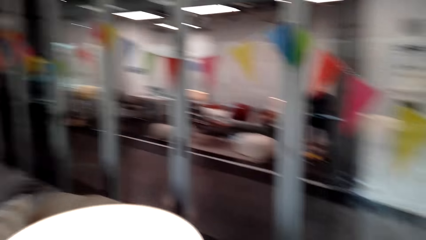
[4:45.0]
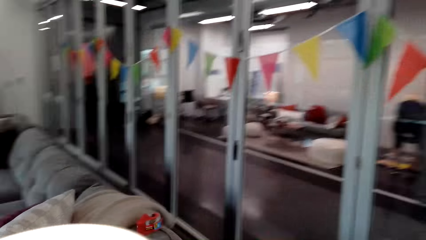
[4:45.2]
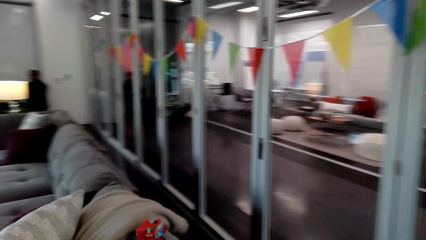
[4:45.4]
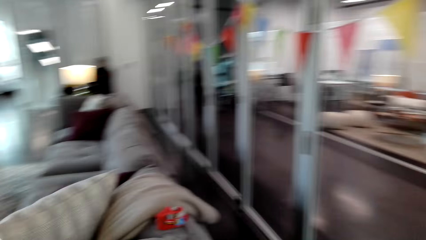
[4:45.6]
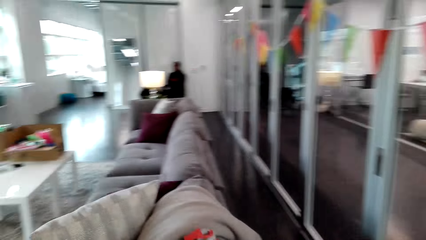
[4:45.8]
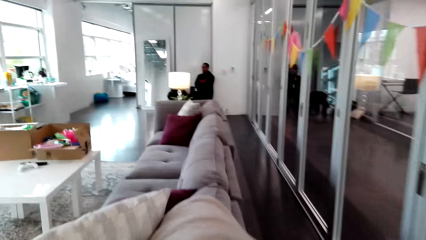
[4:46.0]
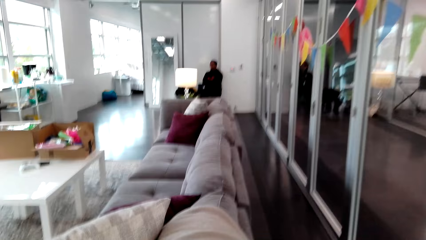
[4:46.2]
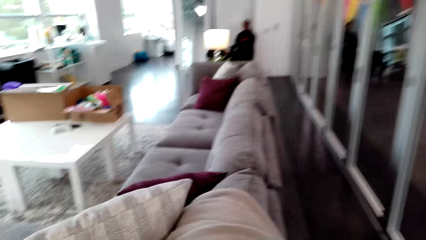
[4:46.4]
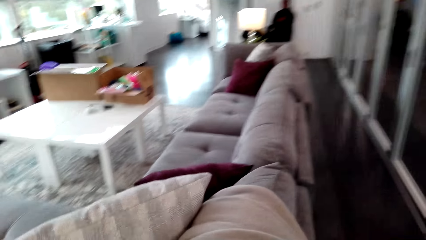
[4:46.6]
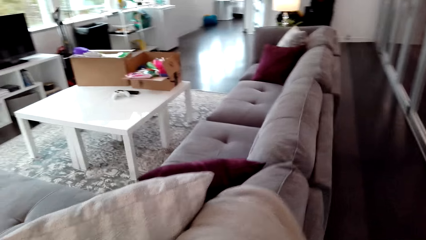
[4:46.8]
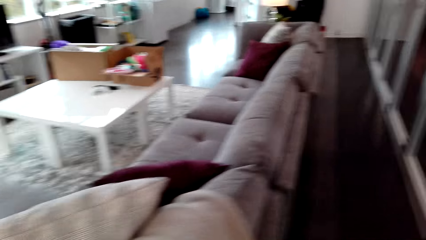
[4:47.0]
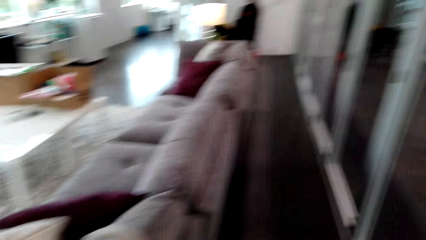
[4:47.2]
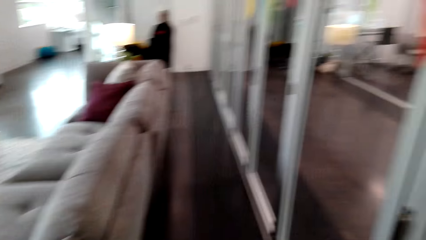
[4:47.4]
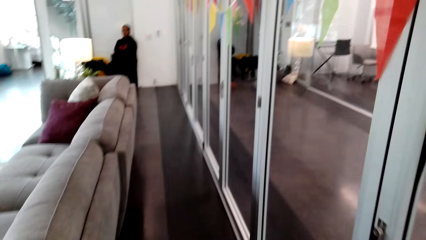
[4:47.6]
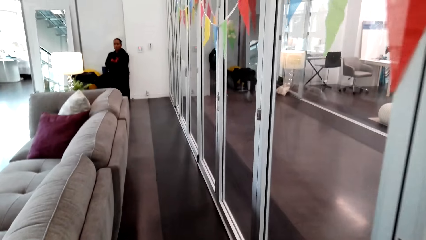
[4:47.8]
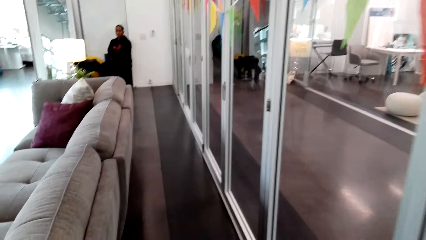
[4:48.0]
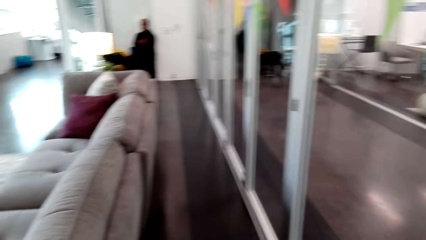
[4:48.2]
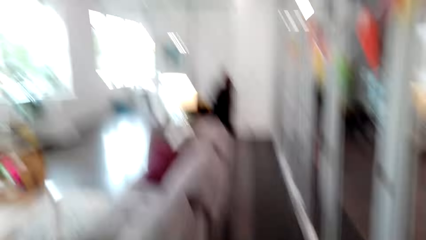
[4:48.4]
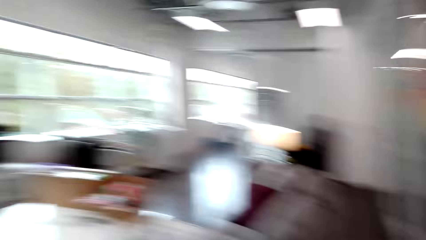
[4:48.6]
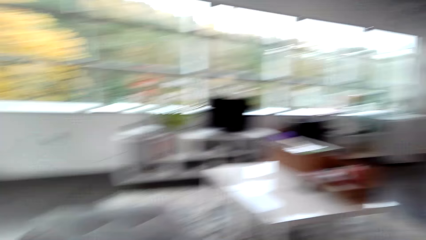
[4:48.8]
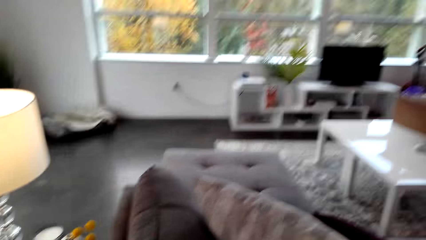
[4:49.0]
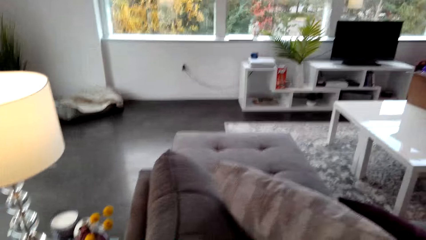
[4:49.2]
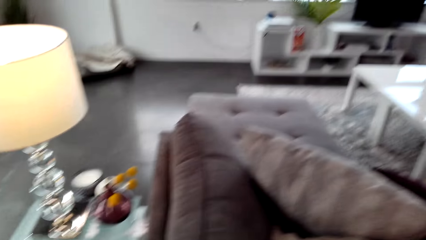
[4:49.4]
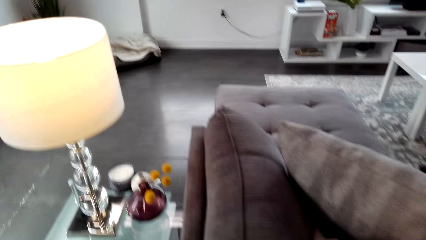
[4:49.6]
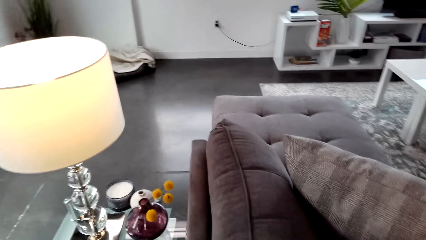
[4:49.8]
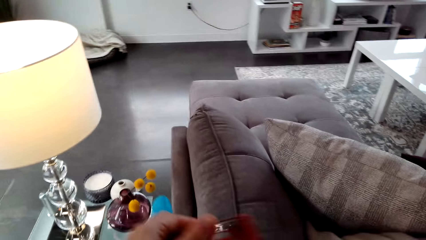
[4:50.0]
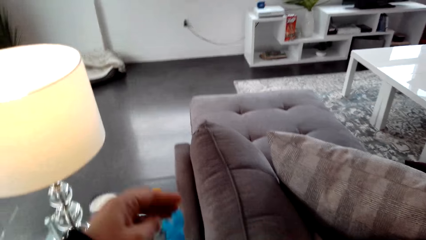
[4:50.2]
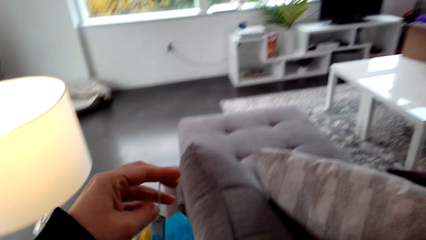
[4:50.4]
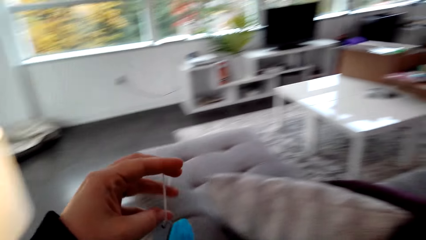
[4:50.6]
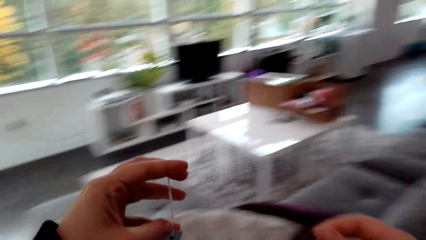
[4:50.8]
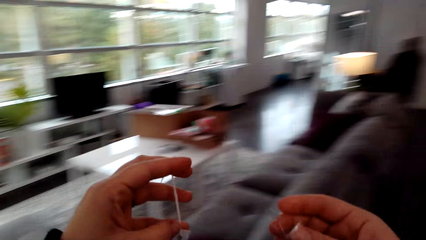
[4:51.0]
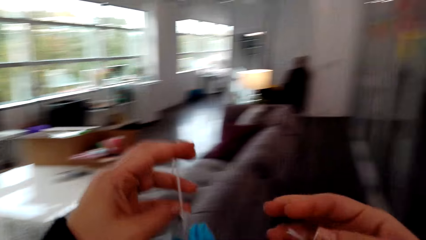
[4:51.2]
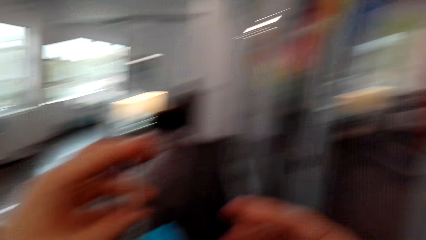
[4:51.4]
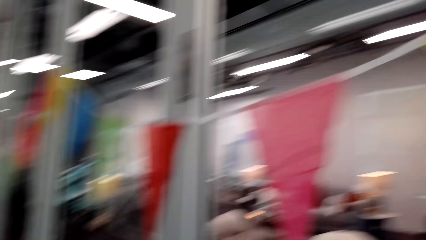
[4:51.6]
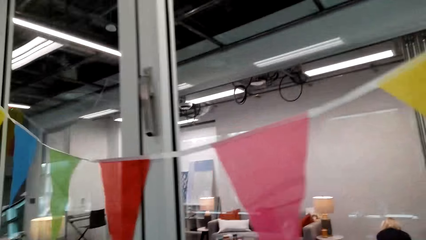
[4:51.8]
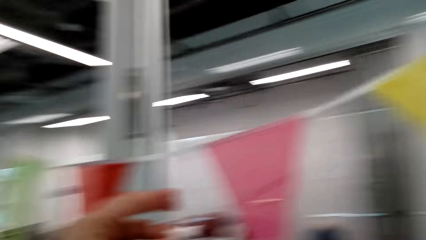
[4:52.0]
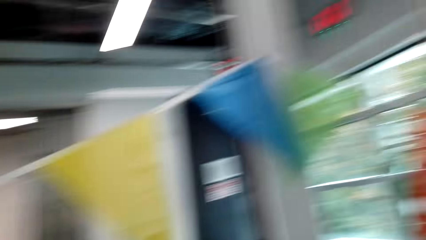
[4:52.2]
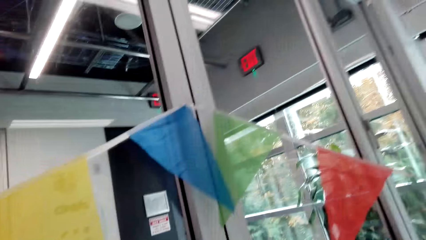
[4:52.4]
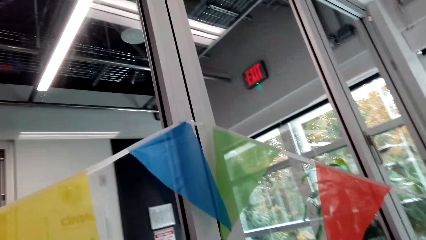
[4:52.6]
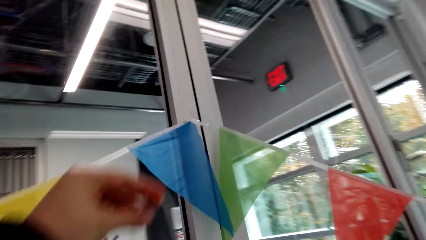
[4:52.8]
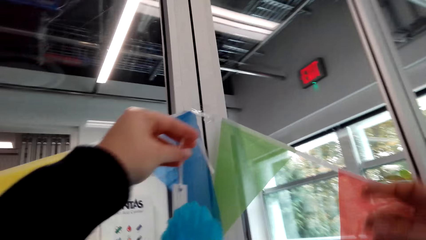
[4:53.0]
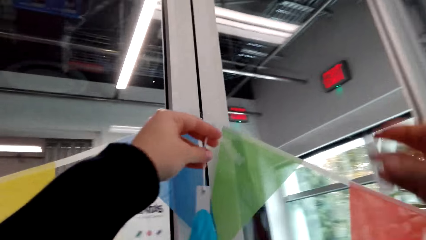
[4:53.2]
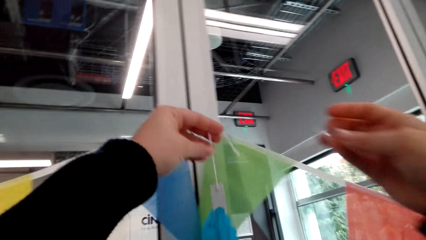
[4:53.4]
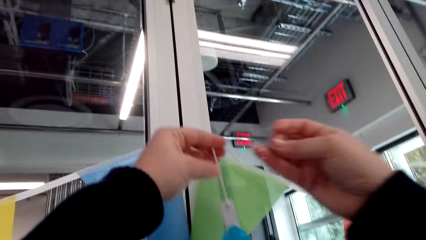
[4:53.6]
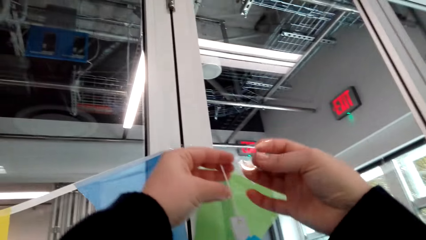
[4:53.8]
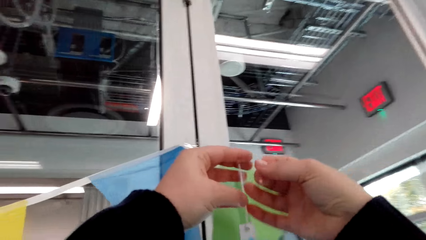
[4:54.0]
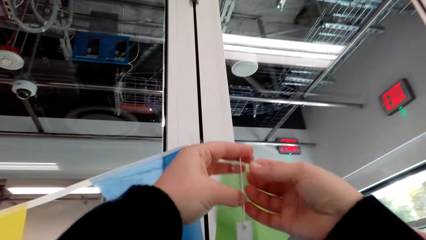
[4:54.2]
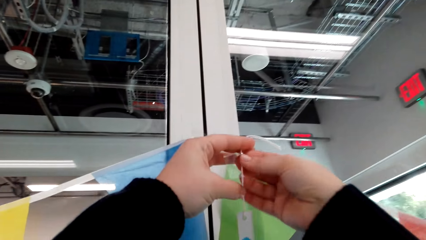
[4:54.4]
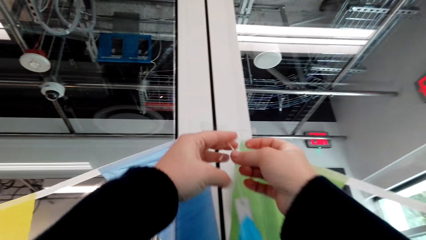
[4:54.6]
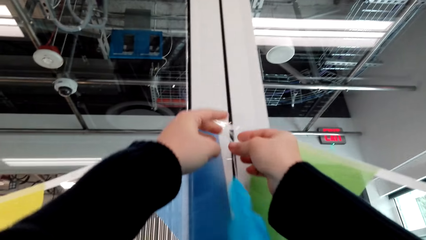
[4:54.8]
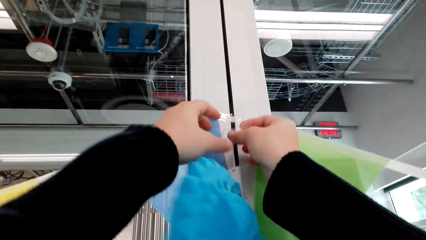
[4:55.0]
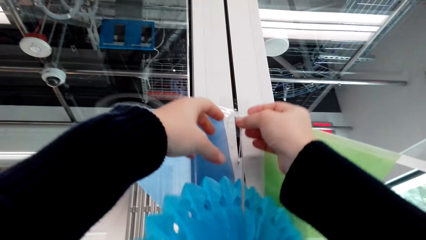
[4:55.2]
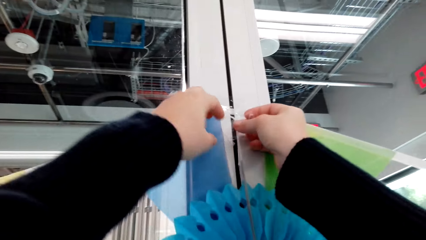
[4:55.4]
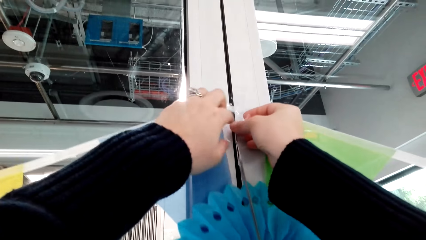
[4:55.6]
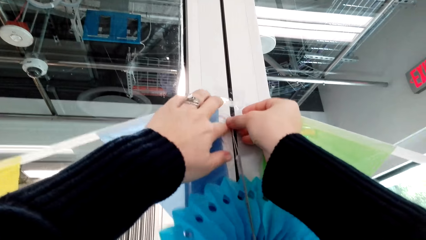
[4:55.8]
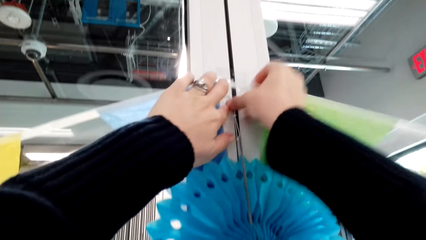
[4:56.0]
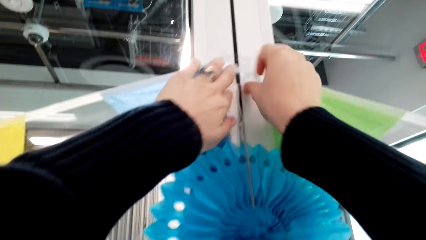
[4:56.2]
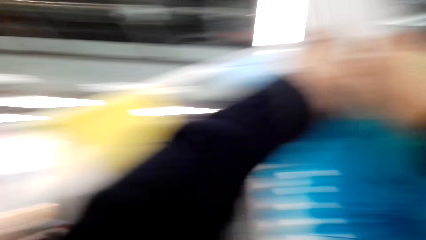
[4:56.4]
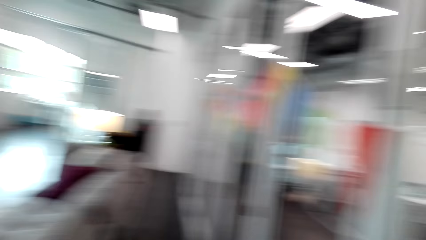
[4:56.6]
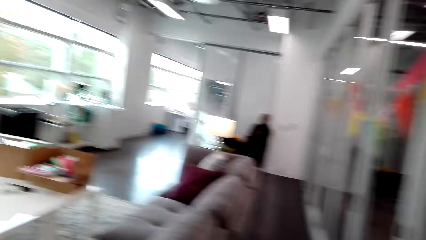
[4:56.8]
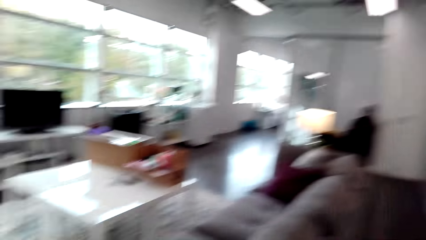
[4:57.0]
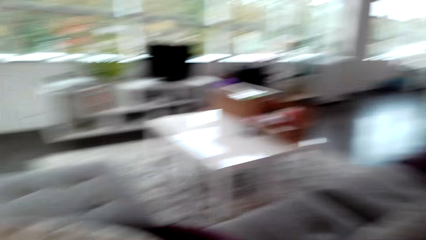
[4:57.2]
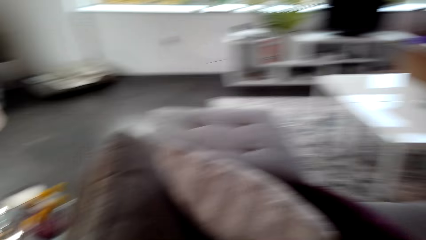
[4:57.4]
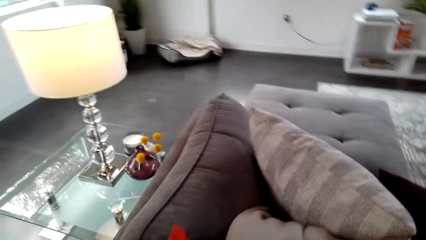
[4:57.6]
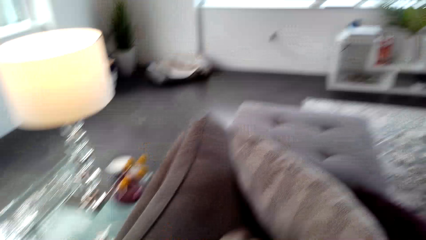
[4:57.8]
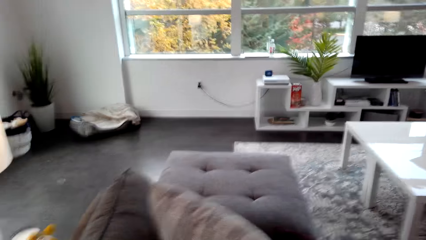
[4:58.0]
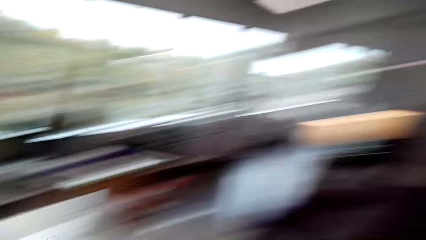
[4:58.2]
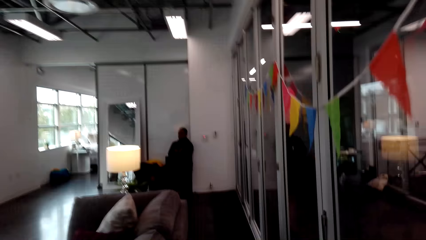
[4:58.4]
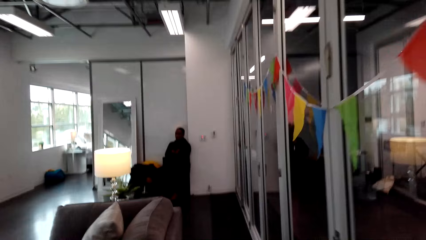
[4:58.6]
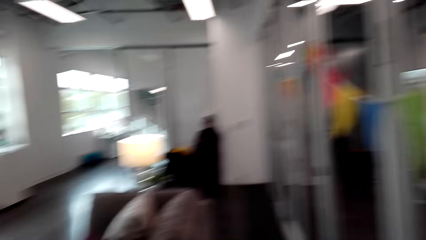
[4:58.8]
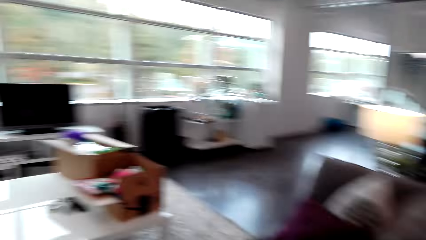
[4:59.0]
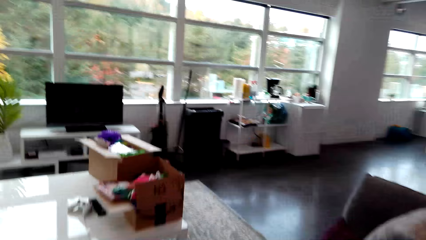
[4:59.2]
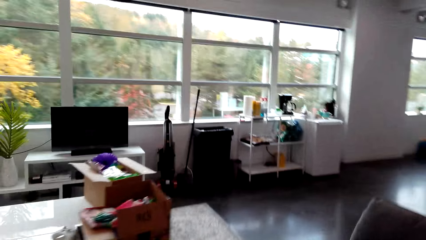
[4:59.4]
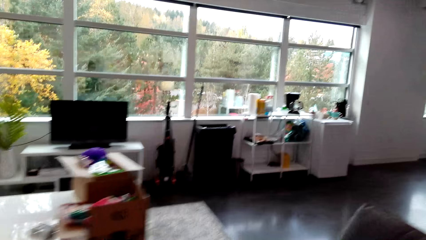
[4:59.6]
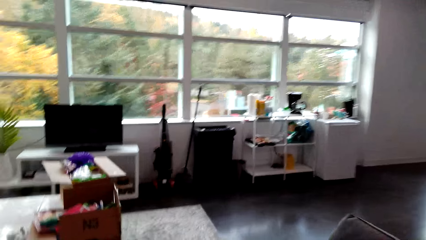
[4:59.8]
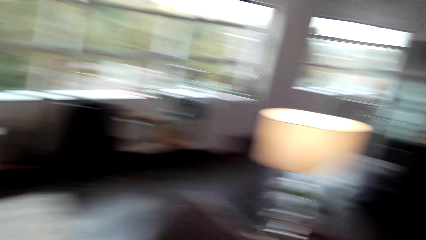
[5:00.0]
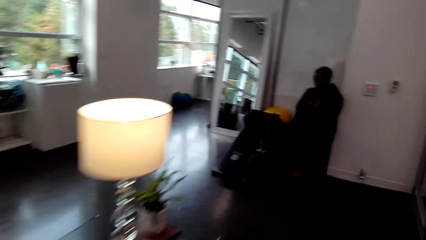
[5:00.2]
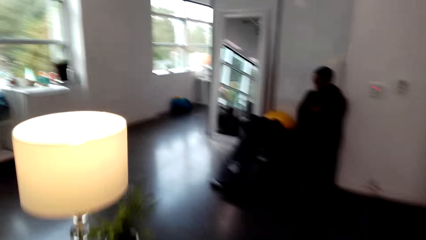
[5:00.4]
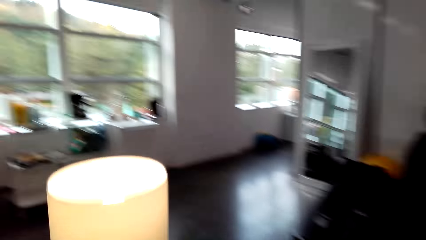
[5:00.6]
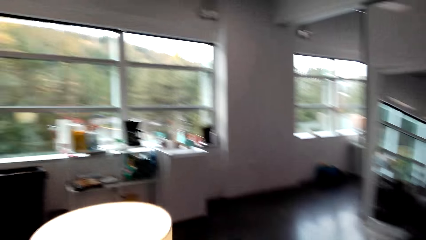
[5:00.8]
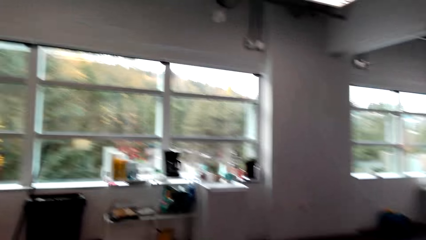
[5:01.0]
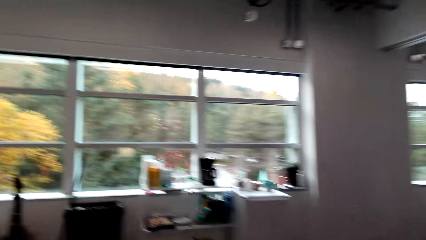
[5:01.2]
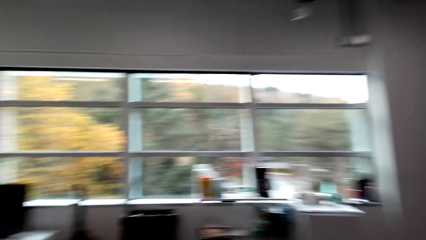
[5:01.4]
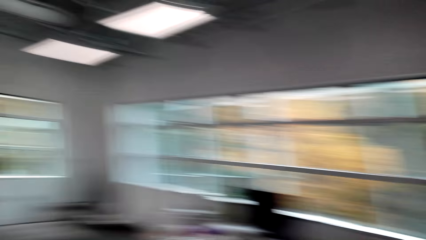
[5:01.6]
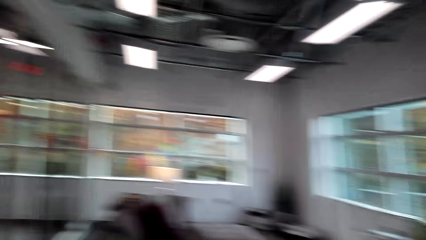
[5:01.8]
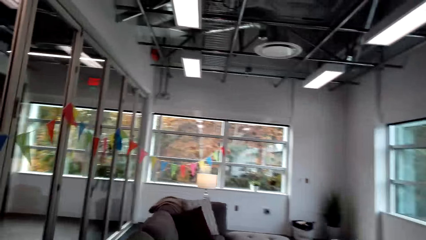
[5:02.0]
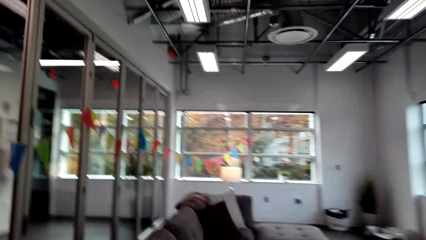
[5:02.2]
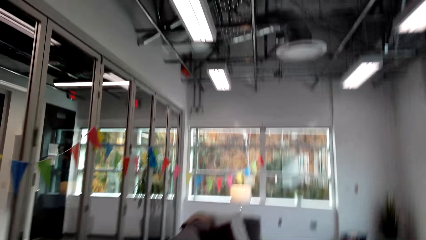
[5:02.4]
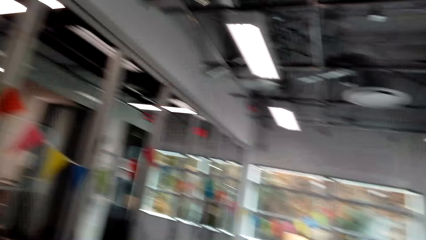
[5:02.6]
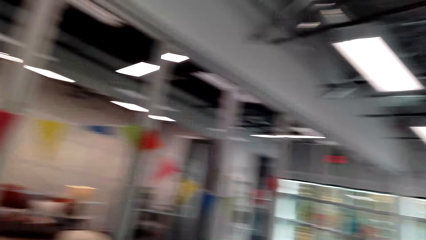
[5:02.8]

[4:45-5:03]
The camera wearer sticks the ribbon on the wall with a cello tape. They hang the flower on the window. They move around the room.
